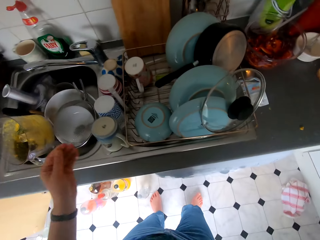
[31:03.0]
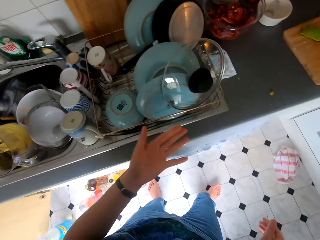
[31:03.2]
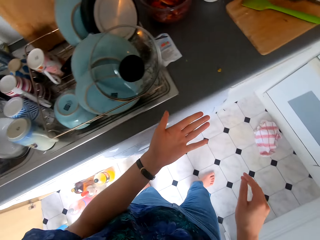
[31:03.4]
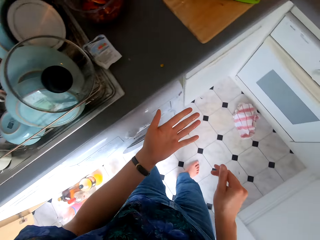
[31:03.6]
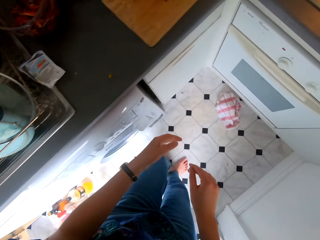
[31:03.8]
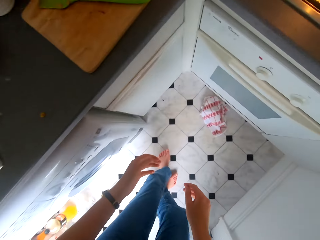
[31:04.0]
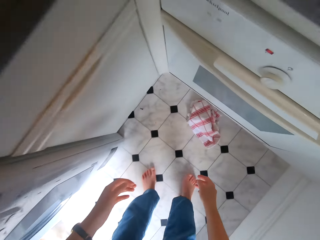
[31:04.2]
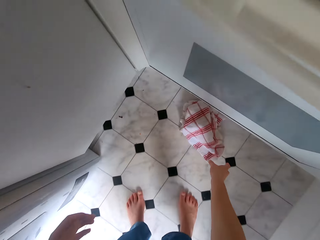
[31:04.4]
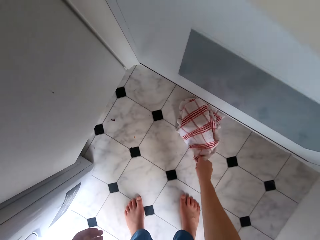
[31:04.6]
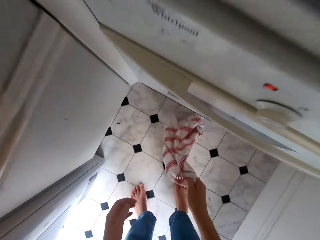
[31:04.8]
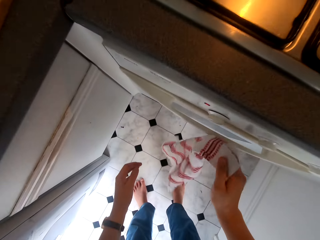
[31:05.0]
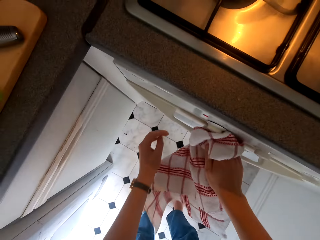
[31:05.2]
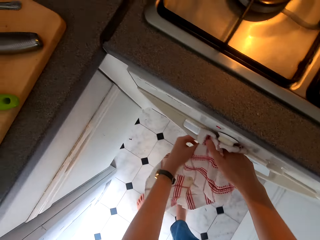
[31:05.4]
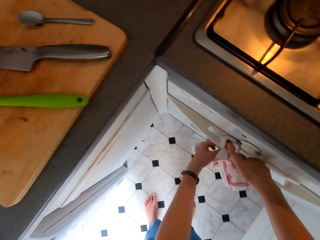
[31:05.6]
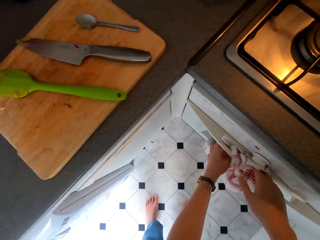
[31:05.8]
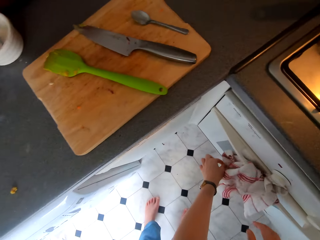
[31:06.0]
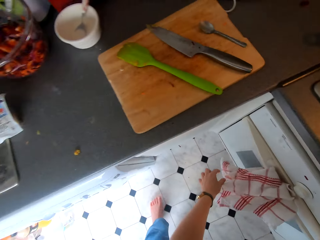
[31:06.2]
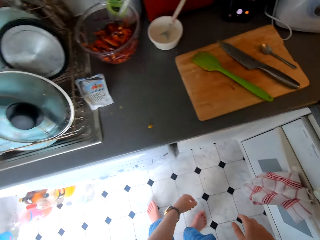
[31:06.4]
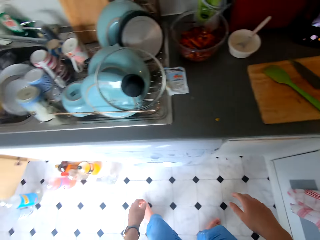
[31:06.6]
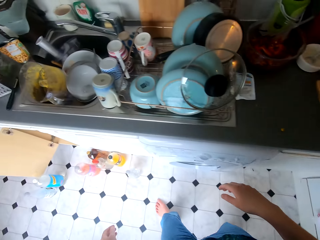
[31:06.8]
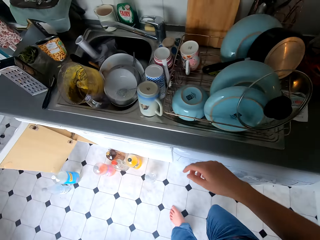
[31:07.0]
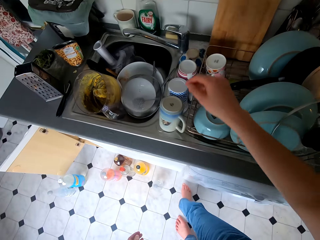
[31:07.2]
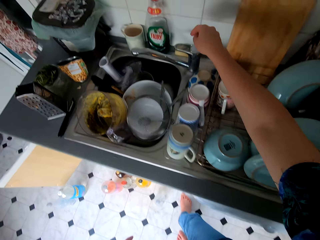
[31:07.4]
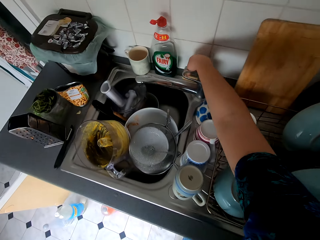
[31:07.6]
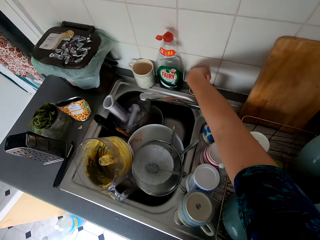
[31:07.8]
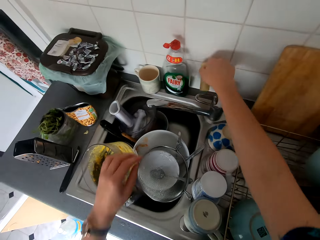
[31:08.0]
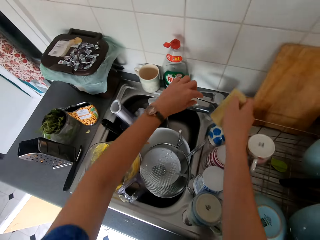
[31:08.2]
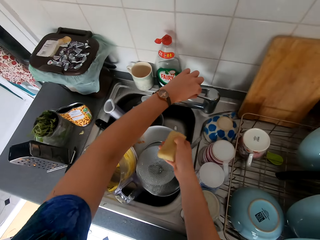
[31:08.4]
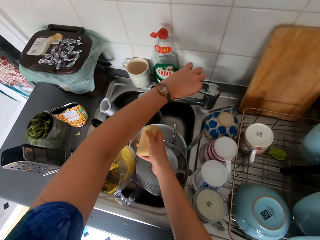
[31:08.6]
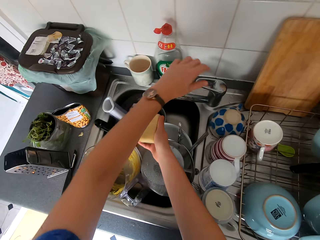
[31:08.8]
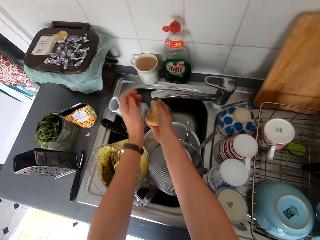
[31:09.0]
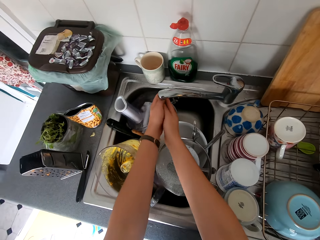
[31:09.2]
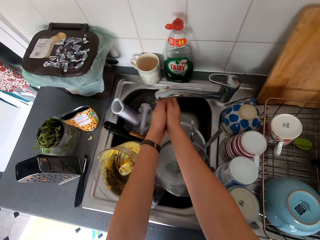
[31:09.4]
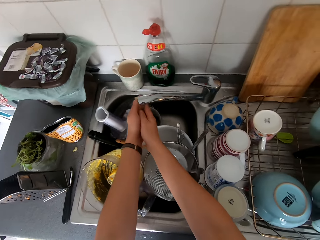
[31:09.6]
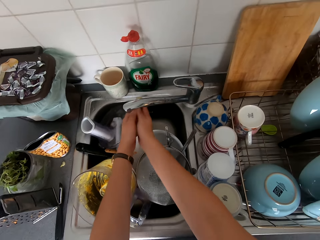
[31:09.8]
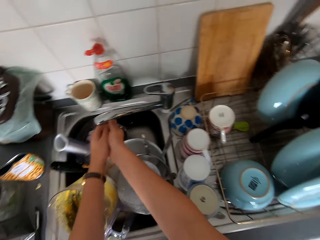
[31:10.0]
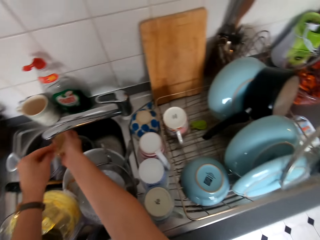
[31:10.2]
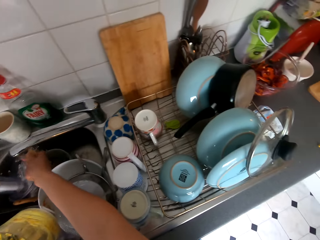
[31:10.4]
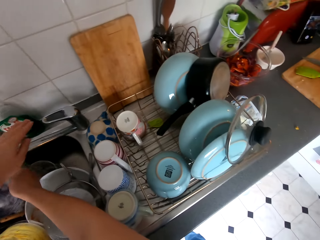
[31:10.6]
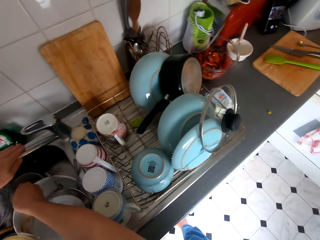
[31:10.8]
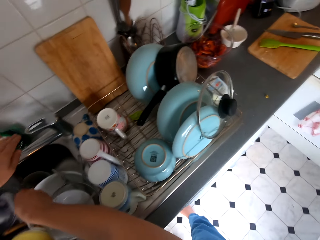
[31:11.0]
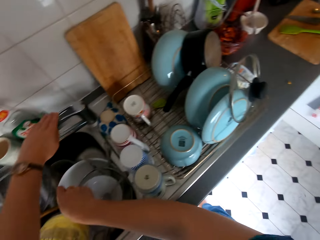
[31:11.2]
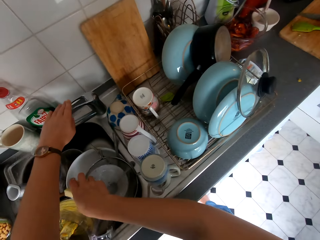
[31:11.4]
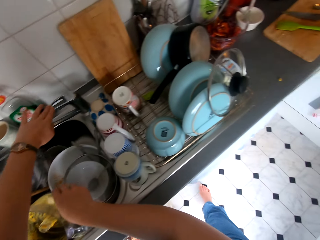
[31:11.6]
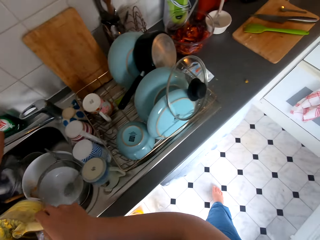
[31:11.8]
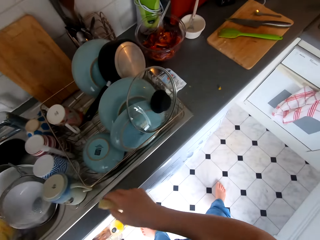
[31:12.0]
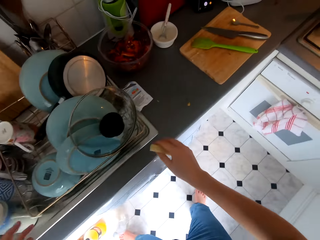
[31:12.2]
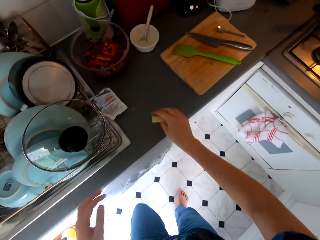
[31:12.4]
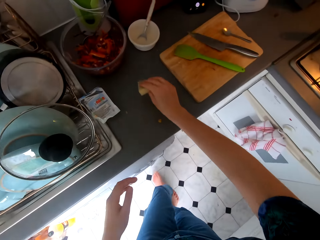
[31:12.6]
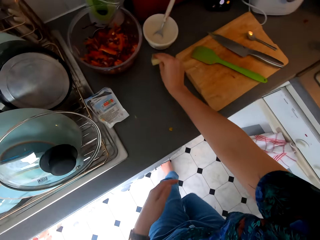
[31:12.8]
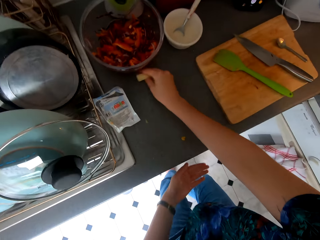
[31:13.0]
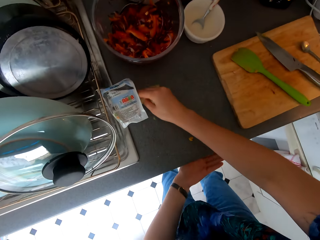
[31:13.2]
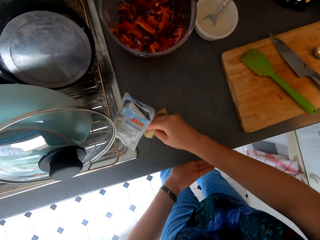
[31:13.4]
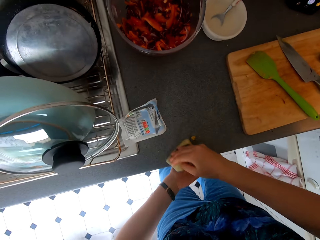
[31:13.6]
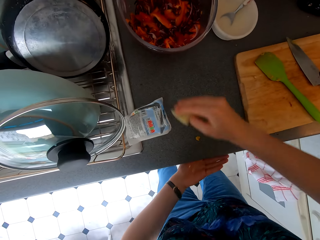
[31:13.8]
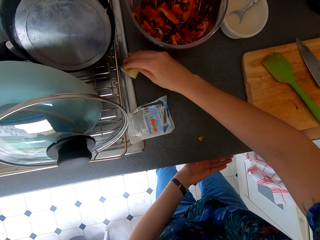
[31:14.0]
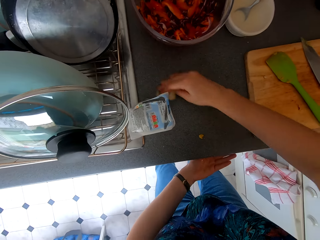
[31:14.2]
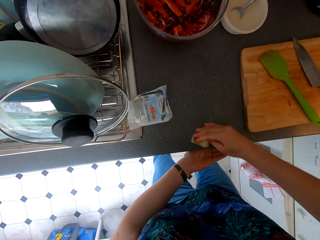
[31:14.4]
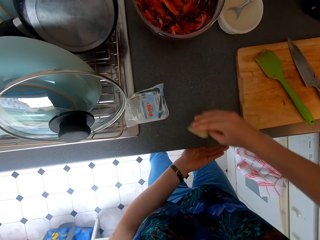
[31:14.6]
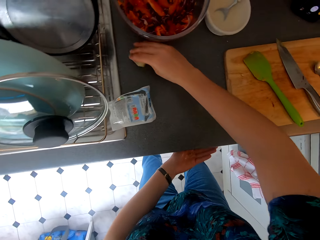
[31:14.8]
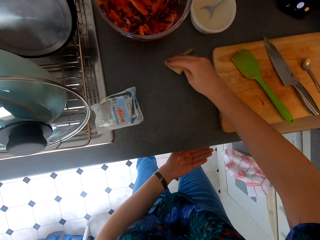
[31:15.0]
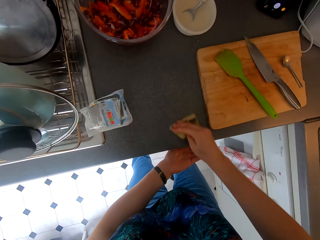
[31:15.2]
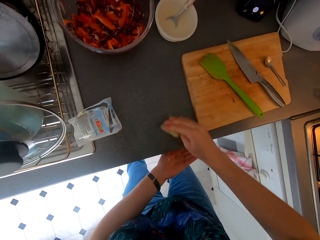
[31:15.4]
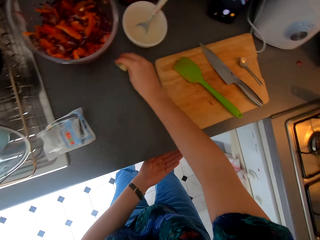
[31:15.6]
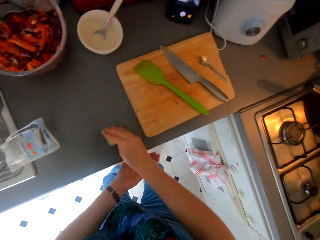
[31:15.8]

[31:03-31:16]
The camera wearer walks around. They pick a kitchen towel from the floor and put the towel on the oven door. They walk around, pick a scotch pad or washing pad, and open the water tap. They wash the hands with the scotch pad and wash the washing pad. They close the water tap, walk around, and hold the scotch pad. They wipe the kitchen counter top with the scotch pad.

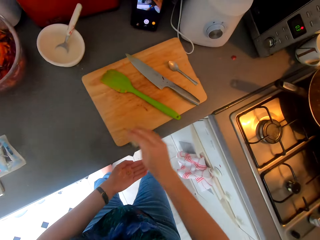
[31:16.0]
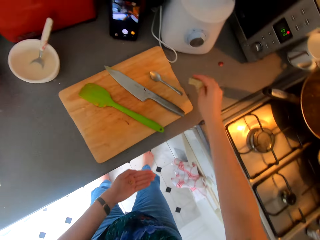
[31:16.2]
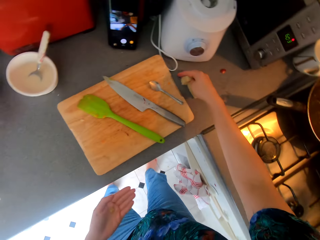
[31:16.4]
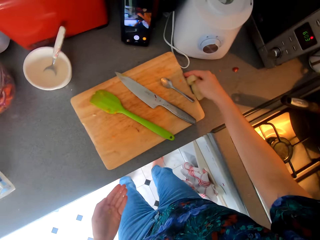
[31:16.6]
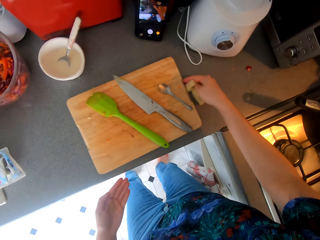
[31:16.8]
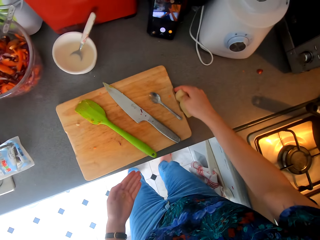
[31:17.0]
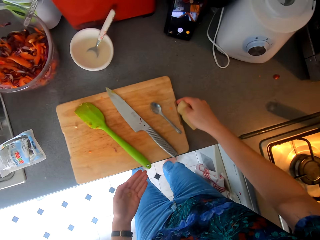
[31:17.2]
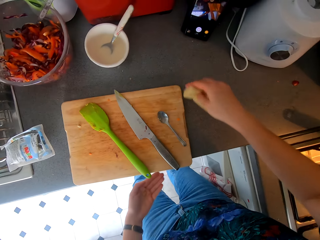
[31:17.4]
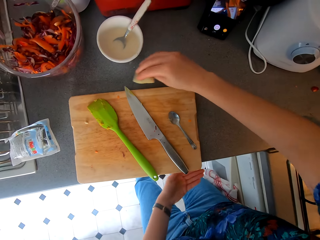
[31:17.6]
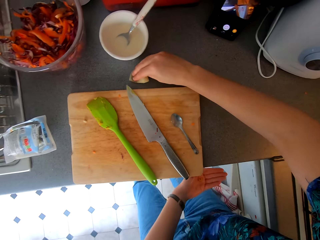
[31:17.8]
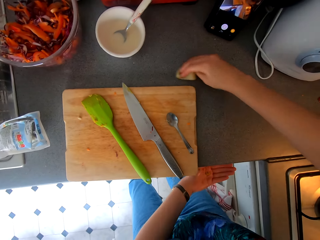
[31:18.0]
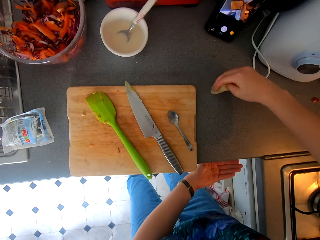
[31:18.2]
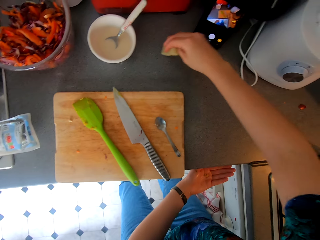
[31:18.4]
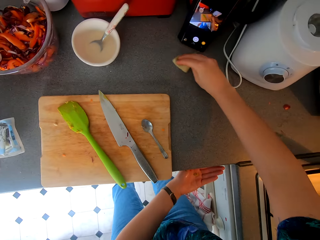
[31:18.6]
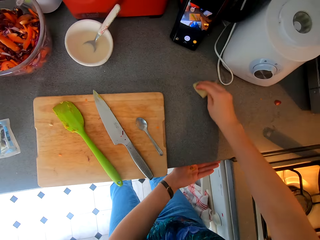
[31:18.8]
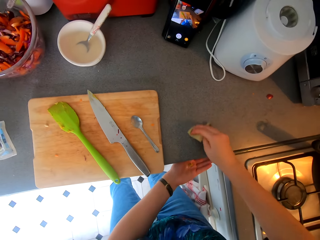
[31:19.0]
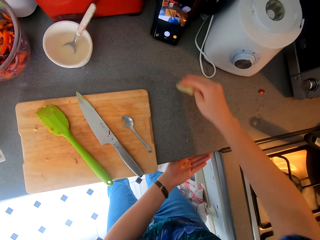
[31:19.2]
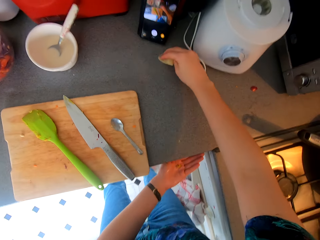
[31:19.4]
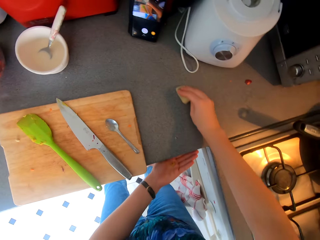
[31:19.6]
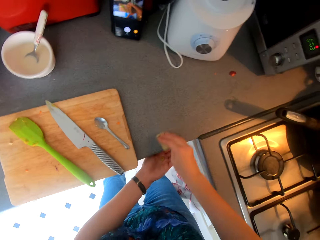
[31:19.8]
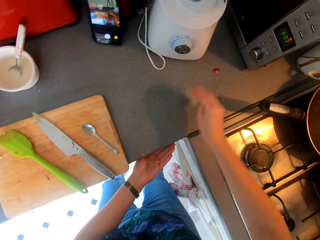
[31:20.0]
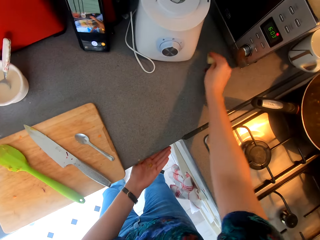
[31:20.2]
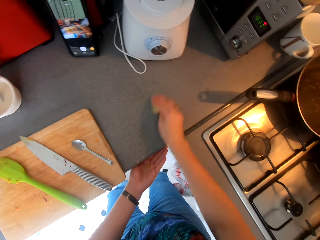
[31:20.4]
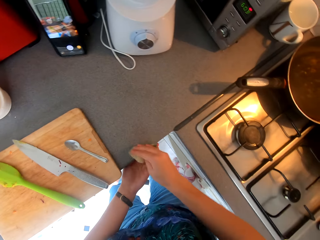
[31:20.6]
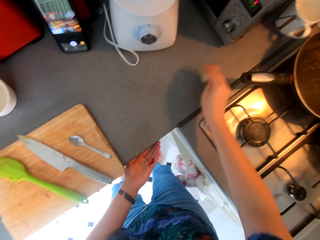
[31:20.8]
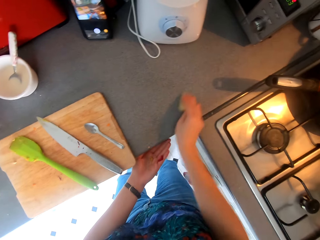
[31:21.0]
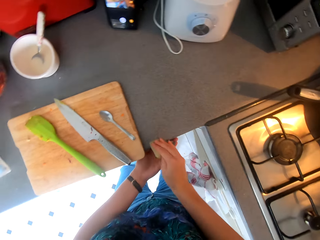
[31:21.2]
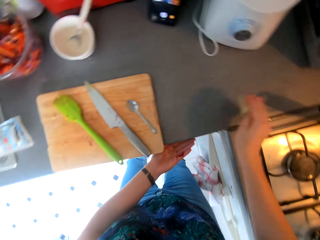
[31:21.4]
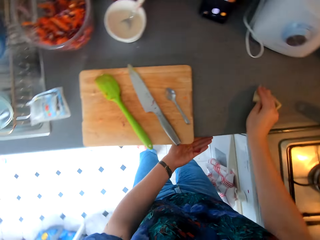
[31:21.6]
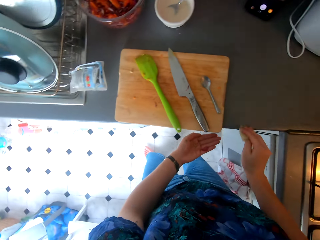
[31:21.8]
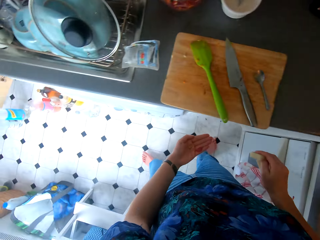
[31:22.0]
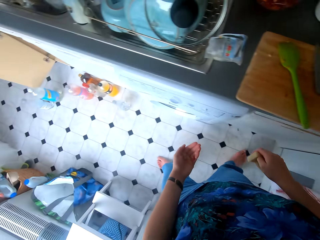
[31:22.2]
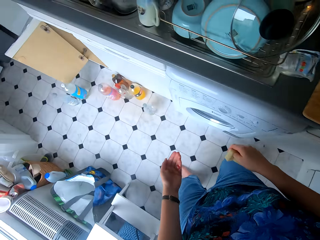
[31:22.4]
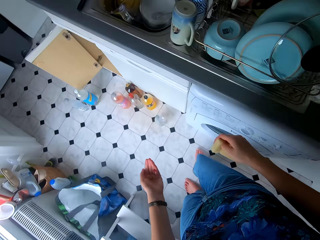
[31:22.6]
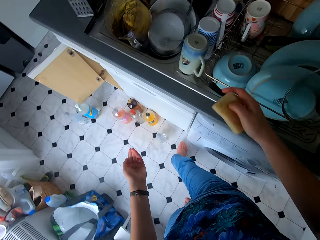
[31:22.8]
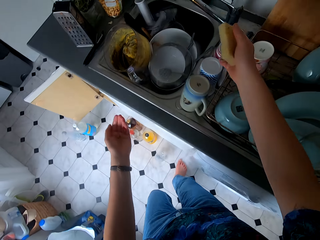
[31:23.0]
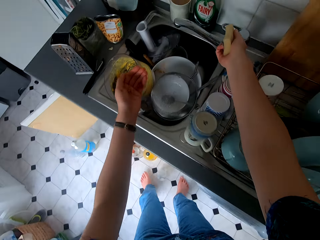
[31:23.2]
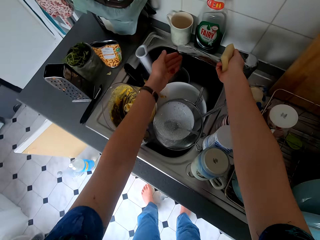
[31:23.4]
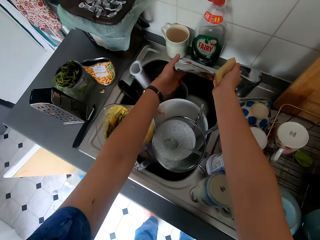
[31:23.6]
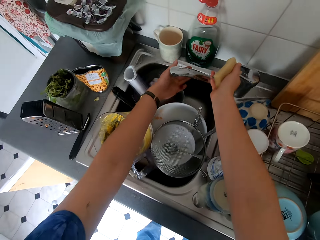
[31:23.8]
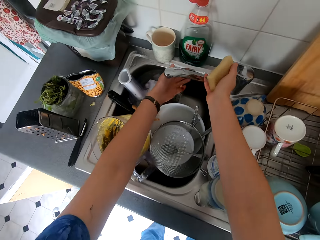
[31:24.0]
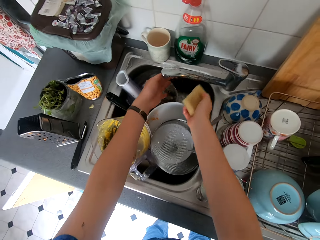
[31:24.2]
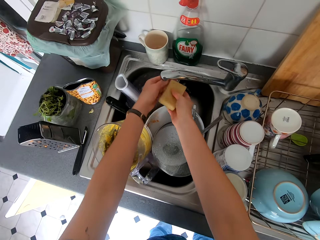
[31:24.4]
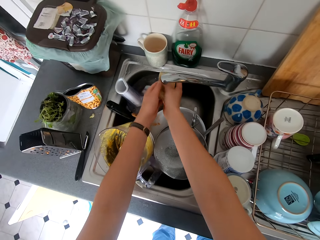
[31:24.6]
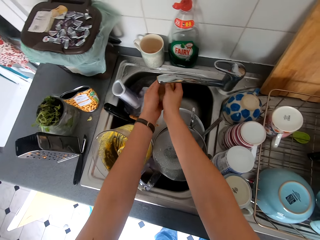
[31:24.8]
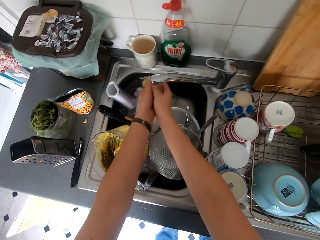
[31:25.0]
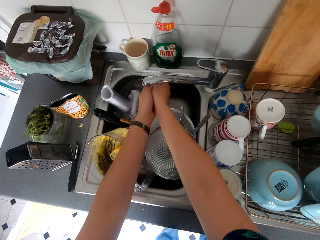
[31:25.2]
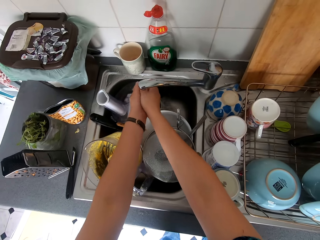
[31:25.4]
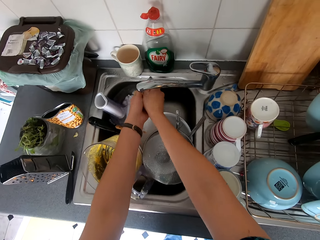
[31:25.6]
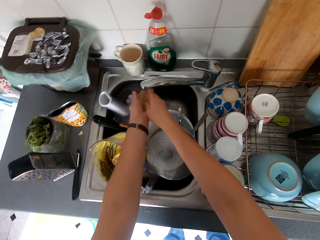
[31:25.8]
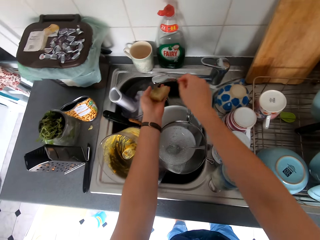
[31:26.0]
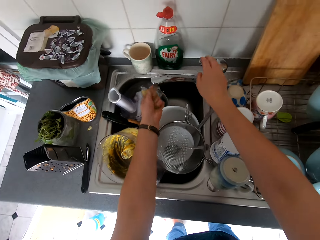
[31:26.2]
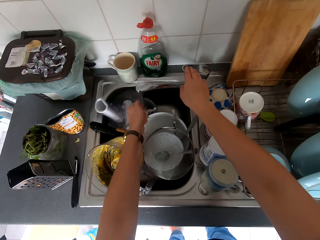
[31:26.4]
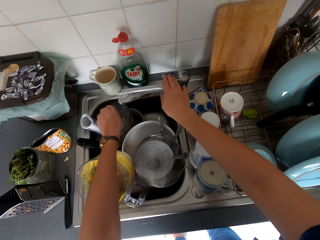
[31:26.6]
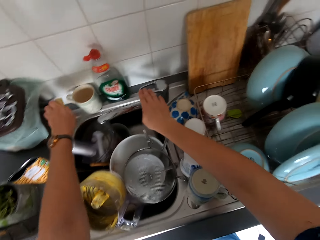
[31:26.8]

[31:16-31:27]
The camera wearer pushes the chopping board and wipes the kitchen counter top with the scotch pad. They walk around, open the water tap, and rinse off the scotch pad.
